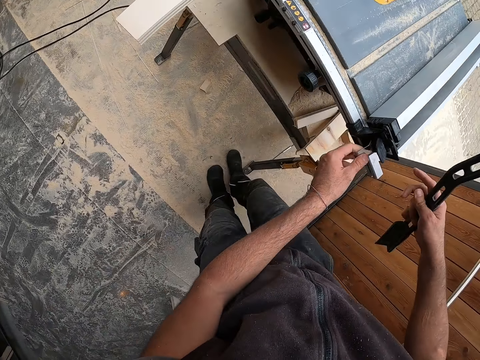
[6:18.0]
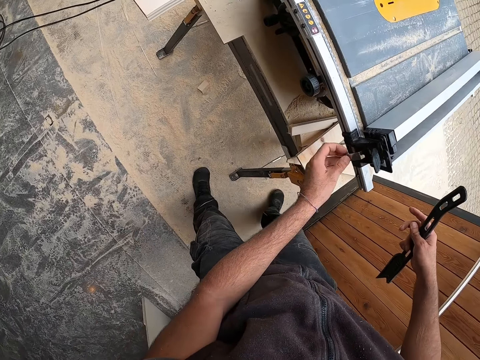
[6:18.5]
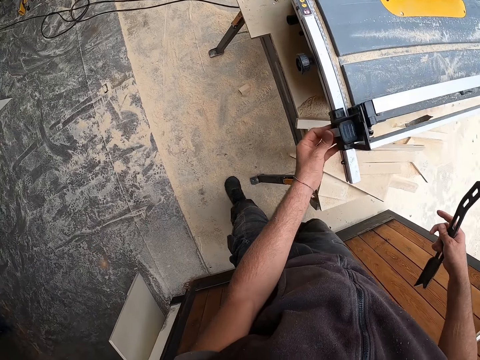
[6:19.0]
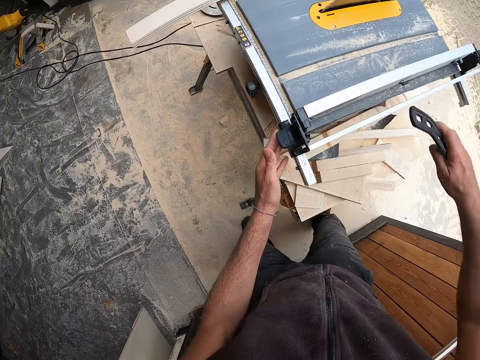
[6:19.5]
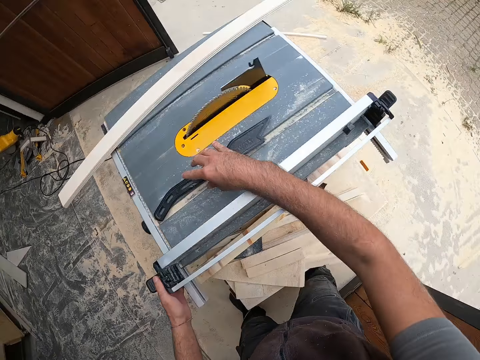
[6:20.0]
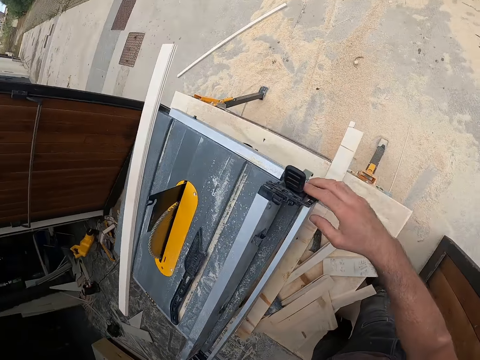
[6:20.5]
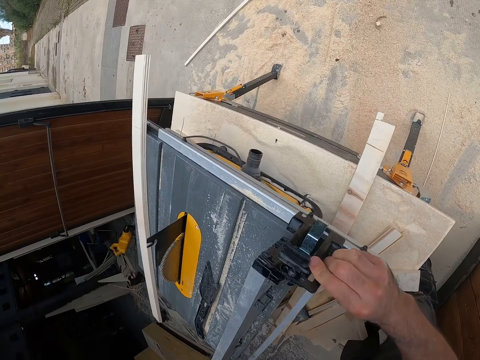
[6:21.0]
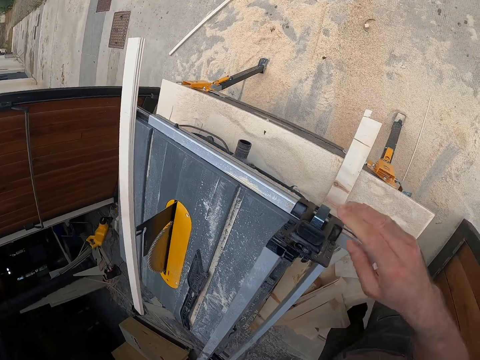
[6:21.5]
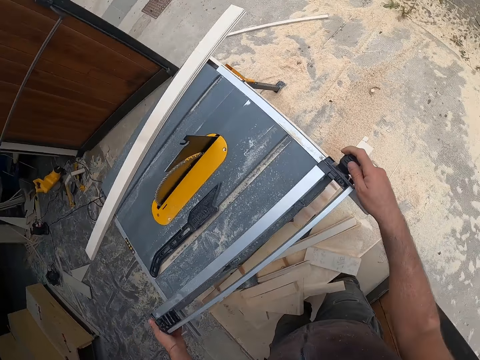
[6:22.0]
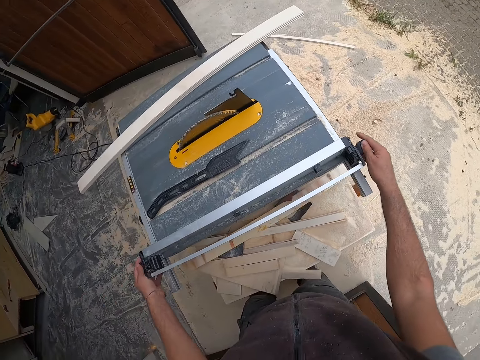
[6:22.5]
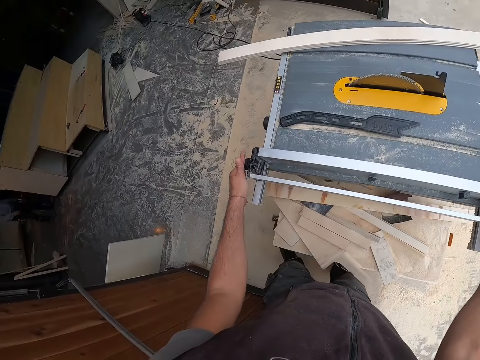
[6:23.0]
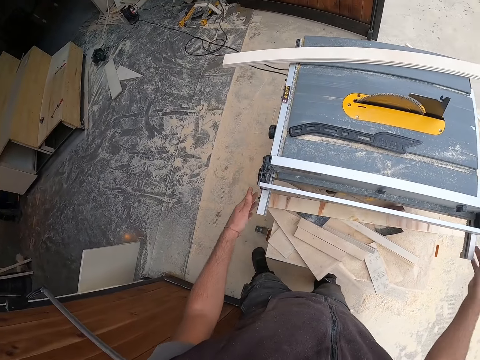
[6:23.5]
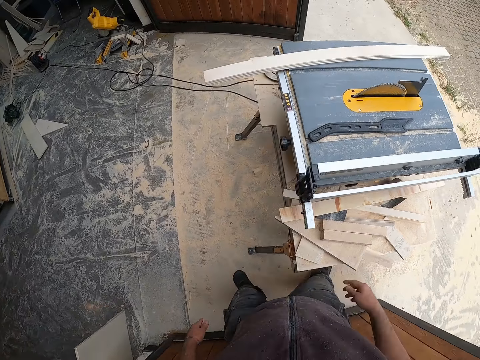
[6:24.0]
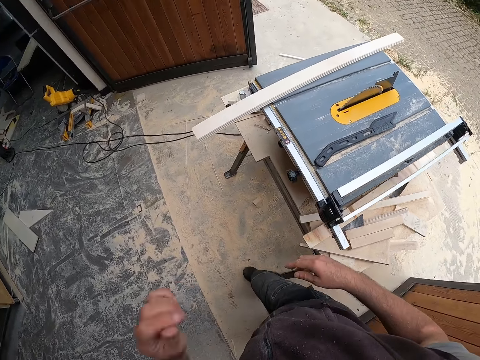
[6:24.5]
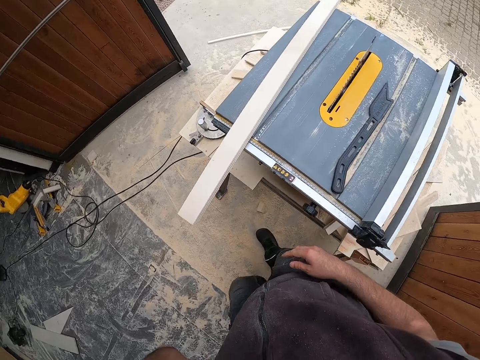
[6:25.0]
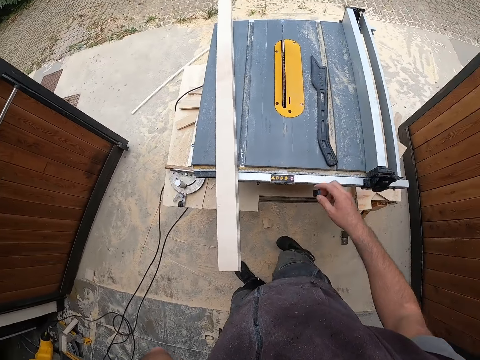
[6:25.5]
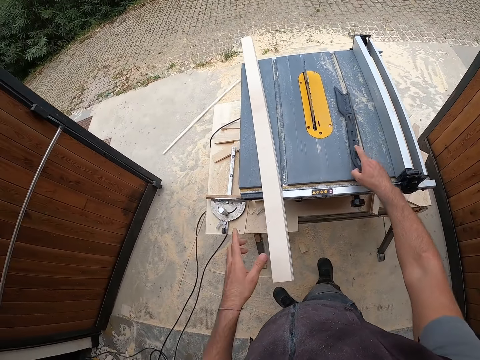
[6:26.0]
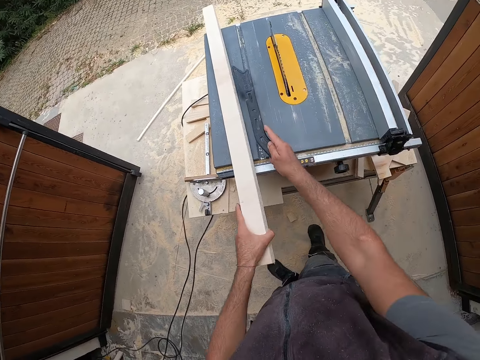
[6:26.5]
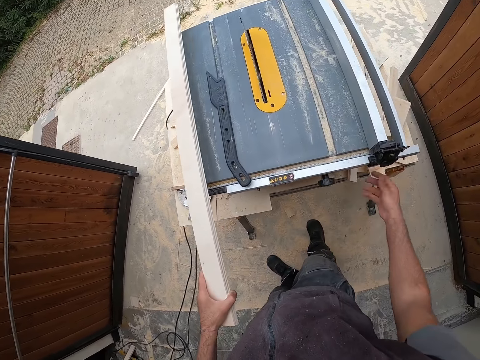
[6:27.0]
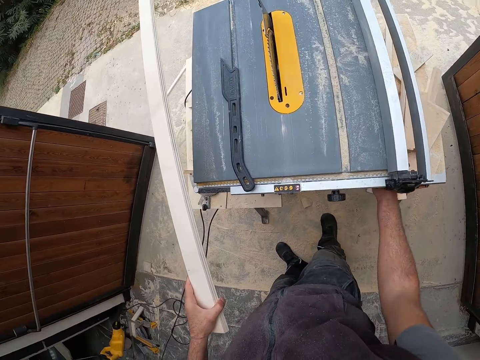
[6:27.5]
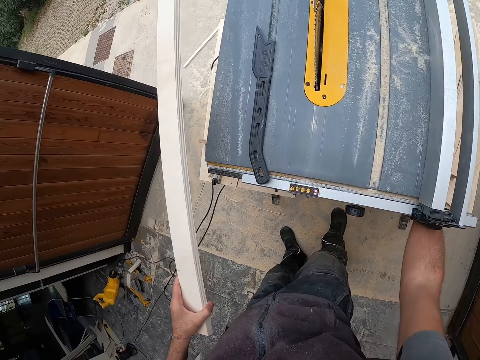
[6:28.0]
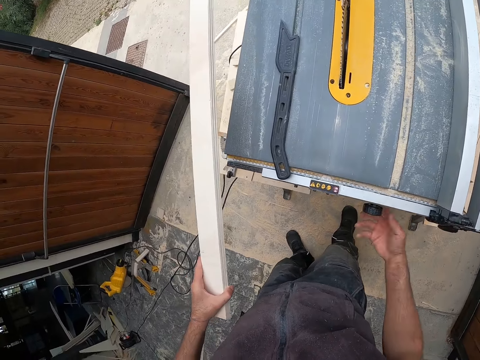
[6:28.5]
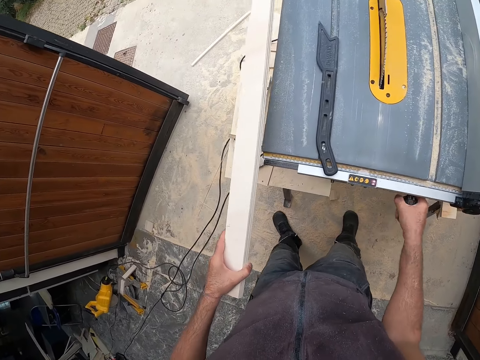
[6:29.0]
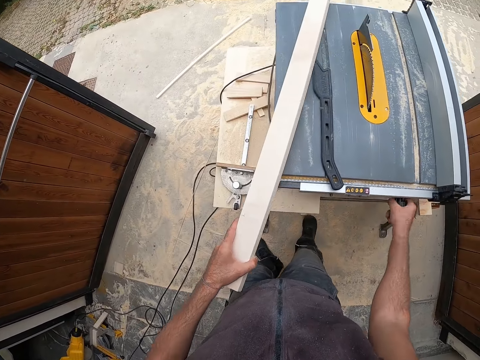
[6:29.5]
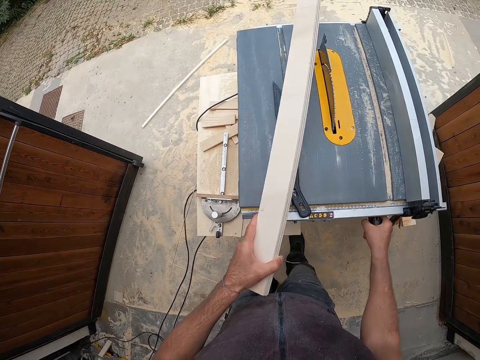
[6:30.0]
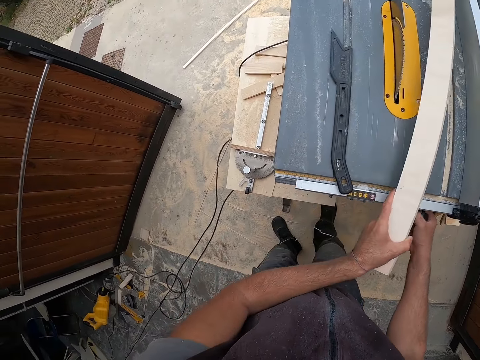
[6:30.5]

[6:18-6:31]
The camera wearer places the push stick on the table with his right hand. He attaches the rip fence to the table with both hands. He walks around. He picks up the push stick on the table with his right hand. He places the push stick on the table with his right hand. He picks up the wooden plank on the table with his left hand. He adjusts a knob on the table with his right hand. He drops the piece of wood.

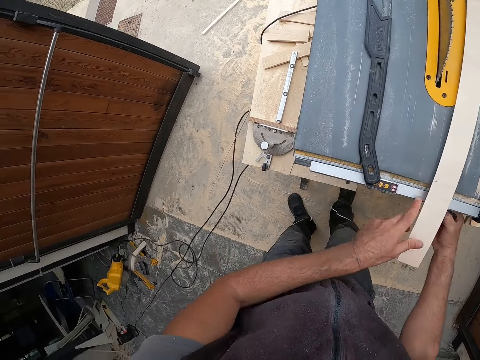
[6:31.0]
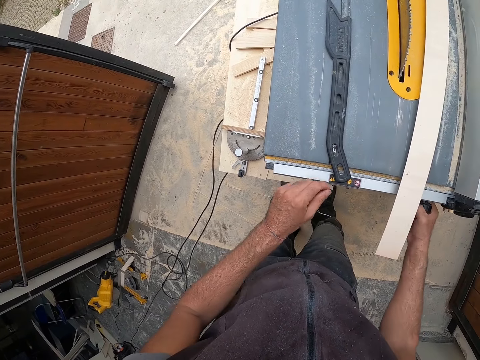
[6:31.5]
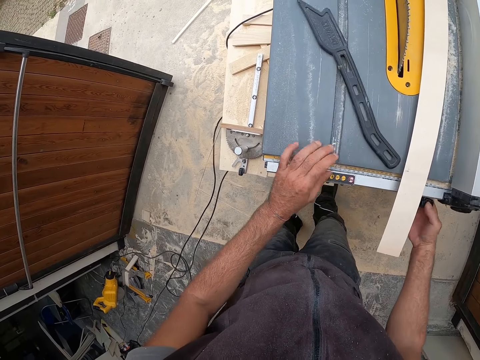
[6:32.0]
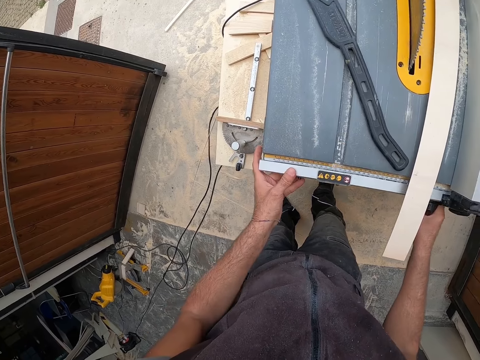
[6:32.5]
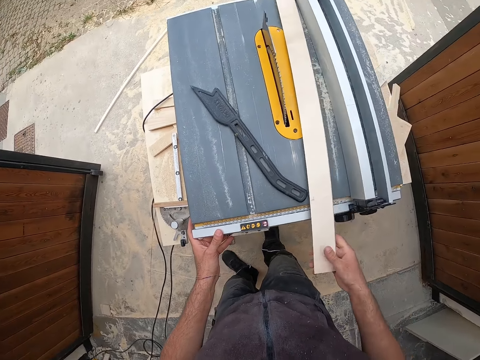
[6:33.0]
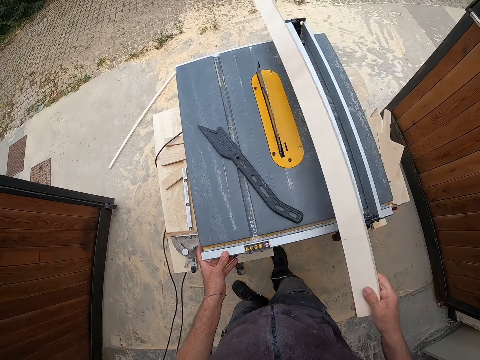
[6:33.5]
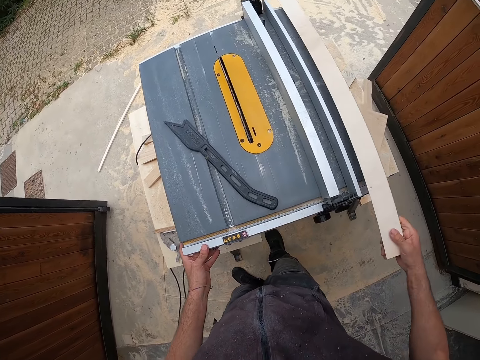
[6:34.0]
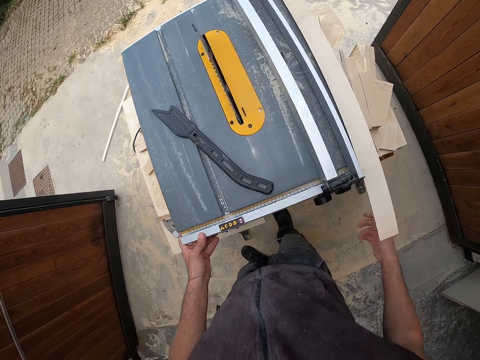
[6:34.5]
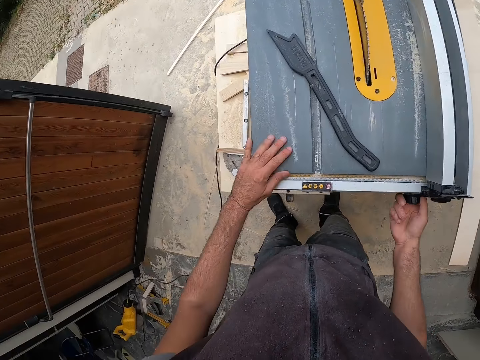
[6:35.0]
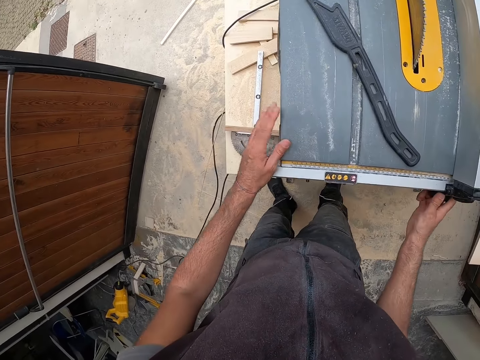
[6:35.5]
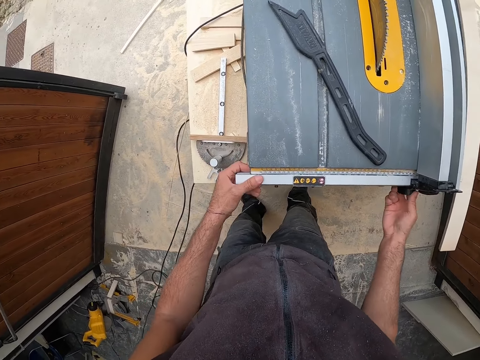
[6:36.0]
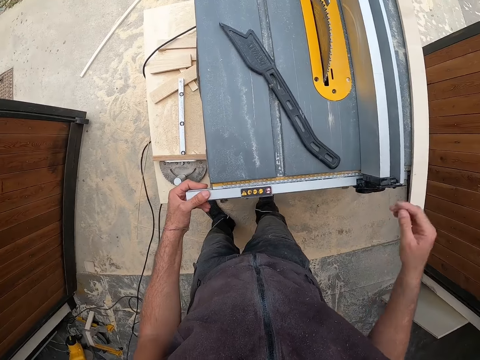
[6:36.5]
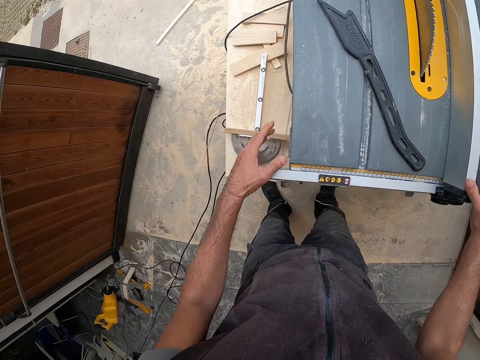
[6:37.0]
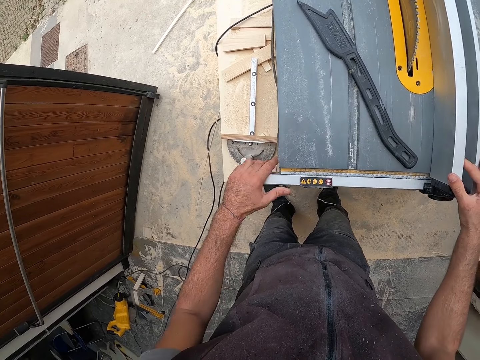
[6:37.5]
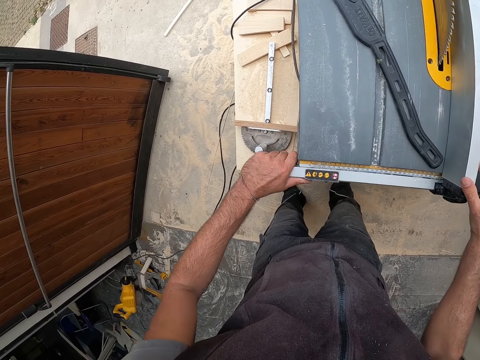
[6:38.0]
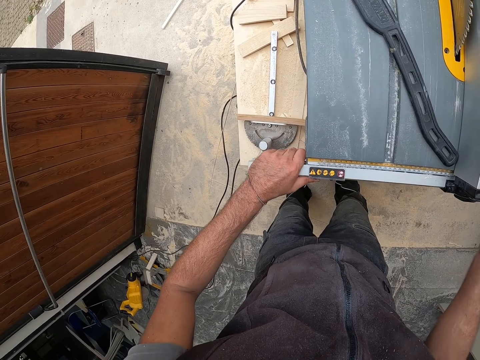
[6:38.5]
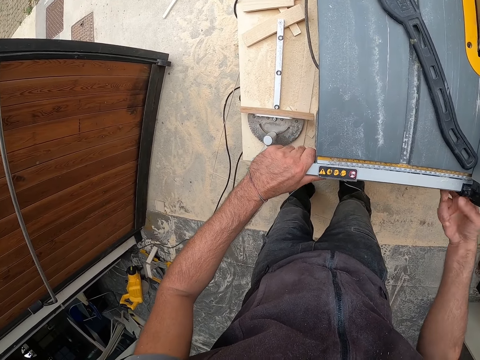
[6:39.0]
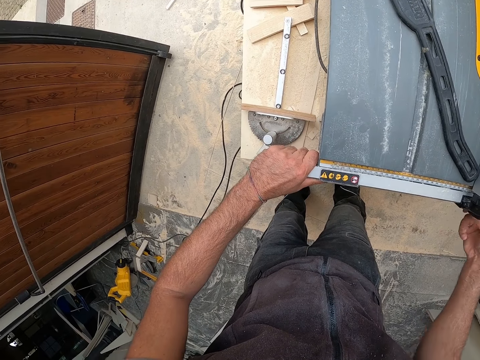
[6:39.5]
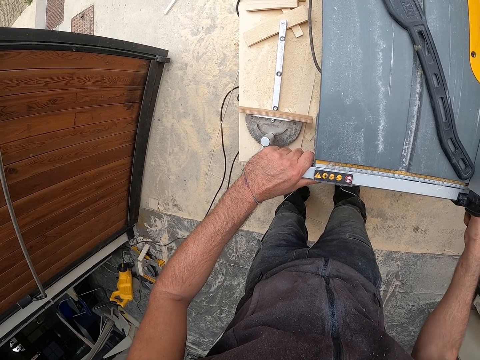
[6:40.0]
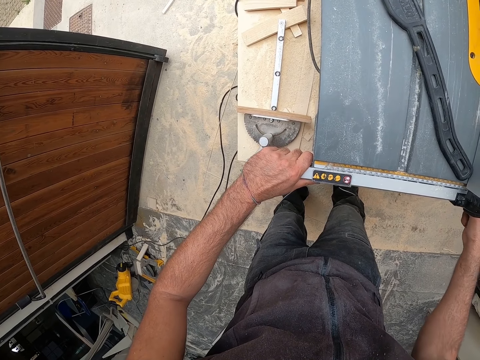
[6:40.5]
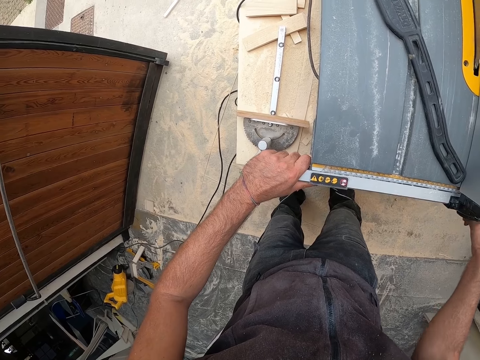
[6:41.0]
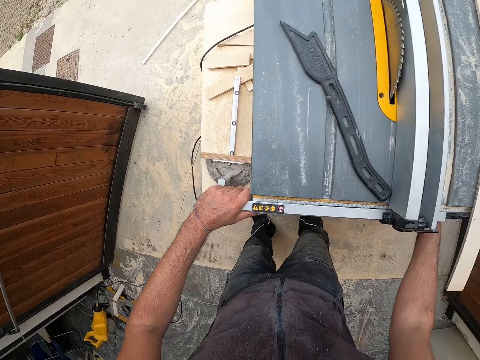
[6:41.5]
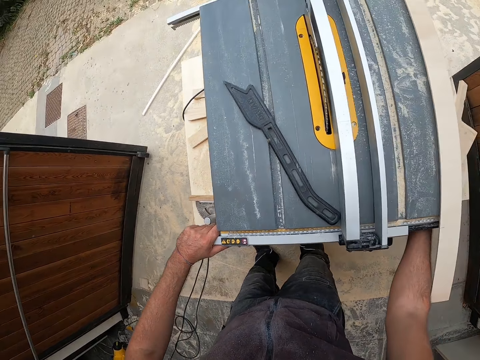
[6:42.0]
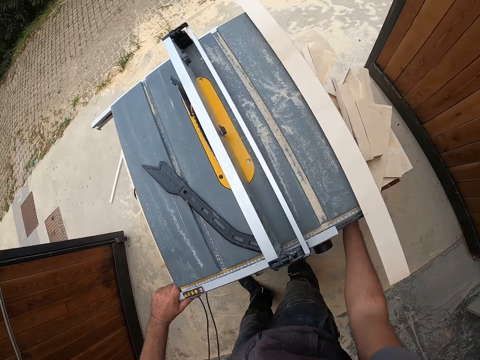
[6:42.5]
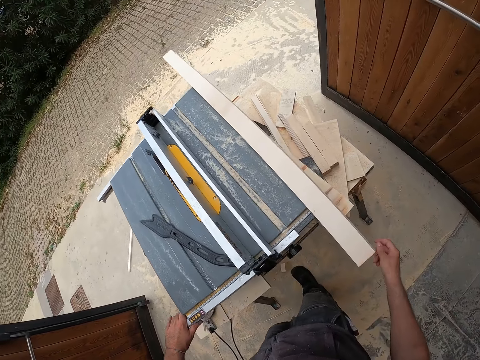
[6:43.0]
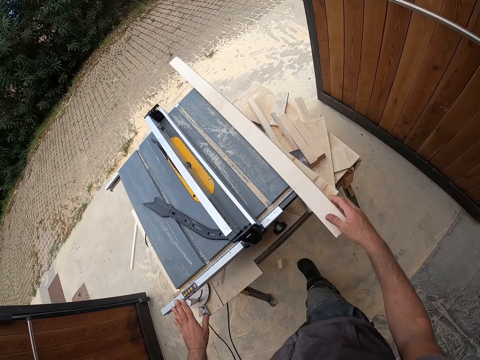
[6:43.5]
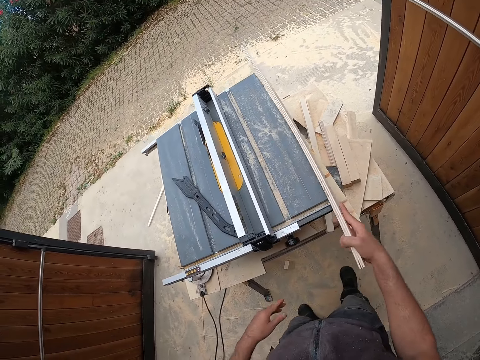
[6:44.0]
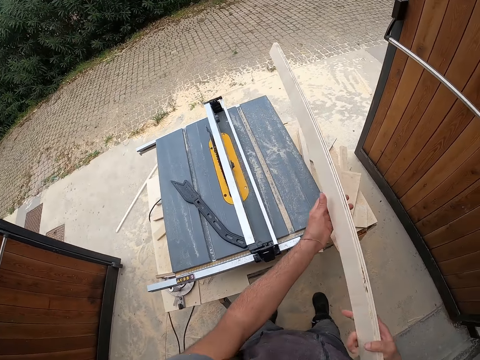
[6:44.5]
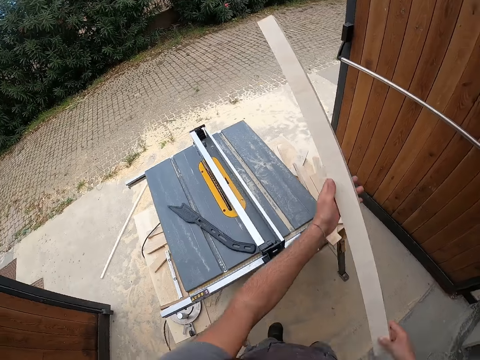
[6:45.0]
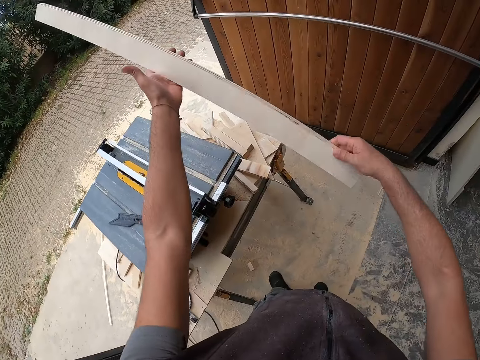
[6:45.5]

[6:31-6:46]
The camera wearer adjusts the machine. He moves something on the table. He adjusts the push stick on the table with his left hand. He picks up the wooden plank with his right hand. He places the wooden plank on the table with his right hand. He adjusts a knob on the table with his right hand. He adjusts the rip fence on the table with his right hand. He adjusts the knob on the table with his right hand. He picks up the wooden plank on the table with his right hand. He holds the wooden plank with both hands. He observes the wooden plank in both hands.
